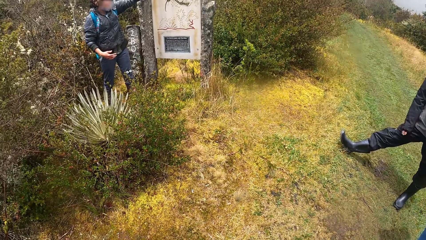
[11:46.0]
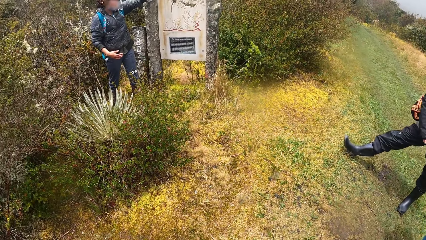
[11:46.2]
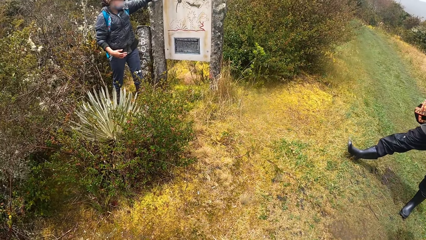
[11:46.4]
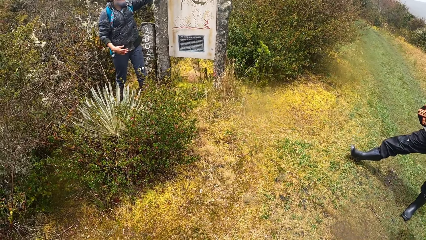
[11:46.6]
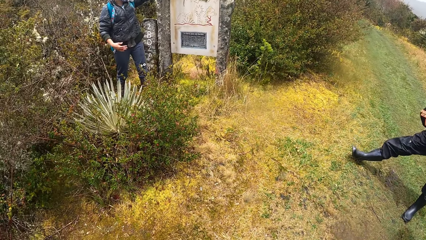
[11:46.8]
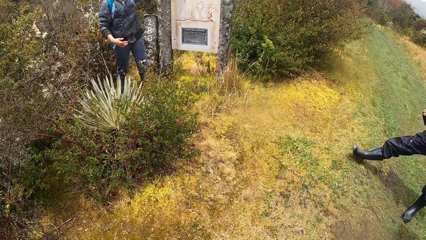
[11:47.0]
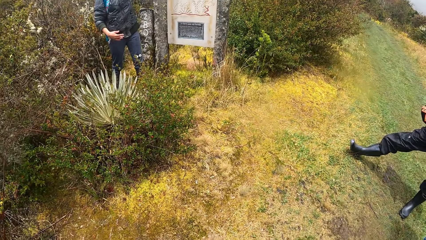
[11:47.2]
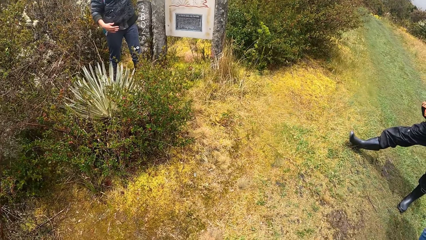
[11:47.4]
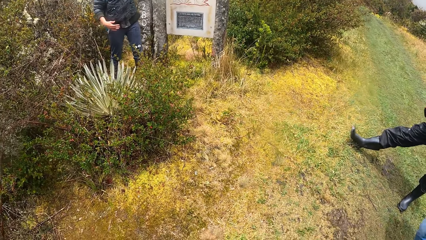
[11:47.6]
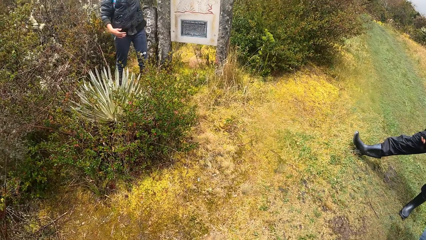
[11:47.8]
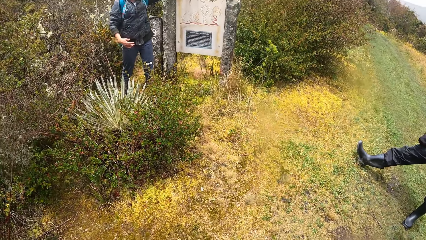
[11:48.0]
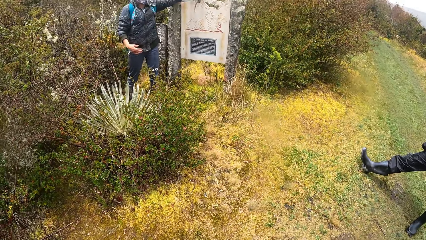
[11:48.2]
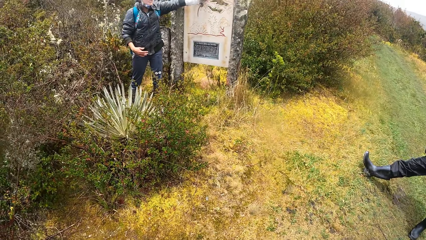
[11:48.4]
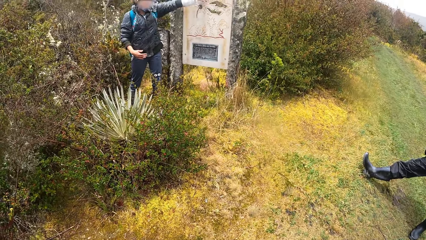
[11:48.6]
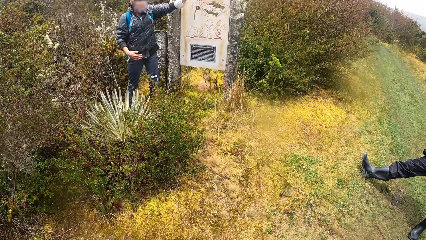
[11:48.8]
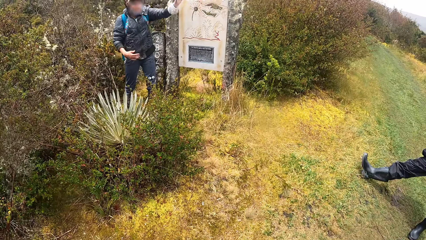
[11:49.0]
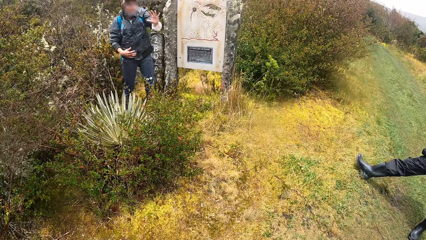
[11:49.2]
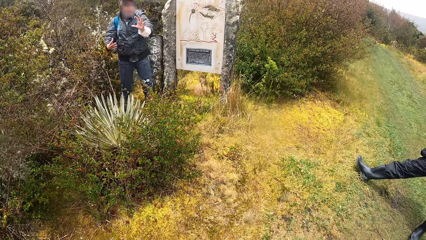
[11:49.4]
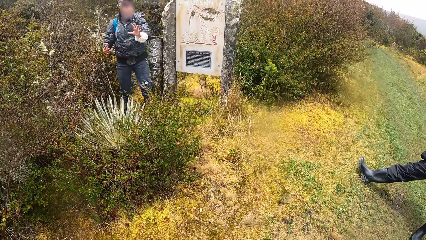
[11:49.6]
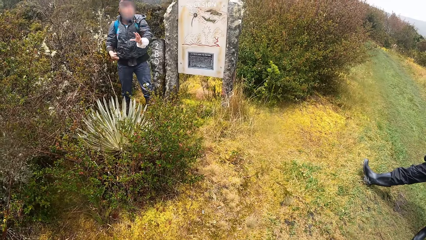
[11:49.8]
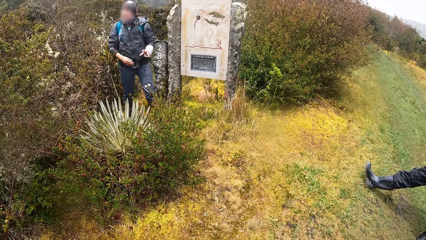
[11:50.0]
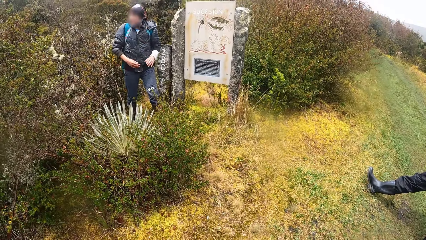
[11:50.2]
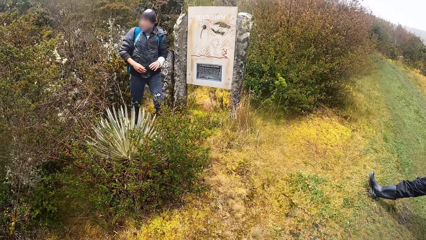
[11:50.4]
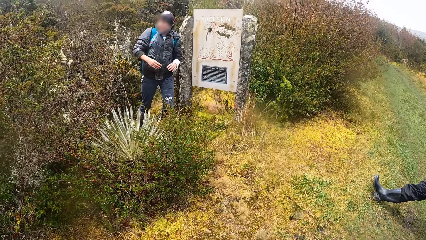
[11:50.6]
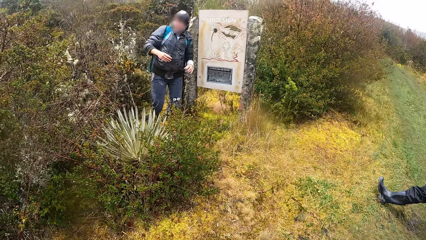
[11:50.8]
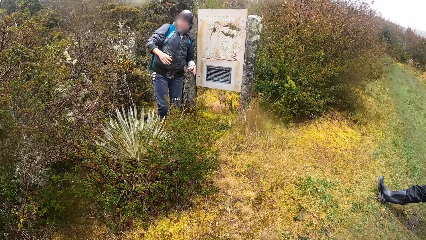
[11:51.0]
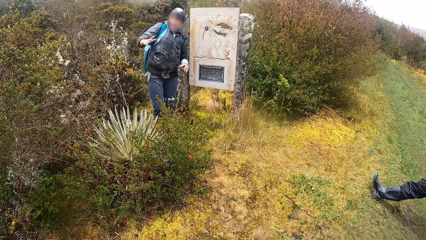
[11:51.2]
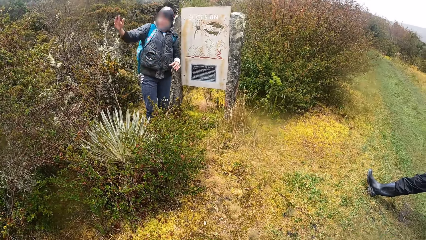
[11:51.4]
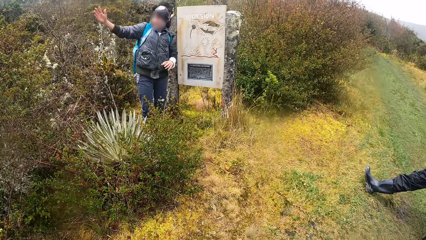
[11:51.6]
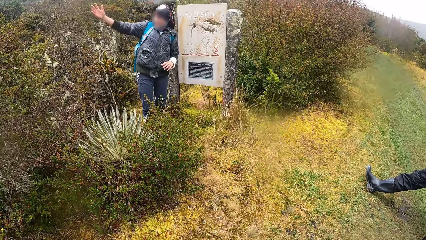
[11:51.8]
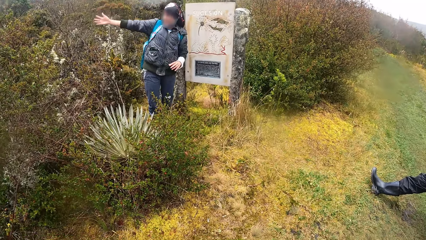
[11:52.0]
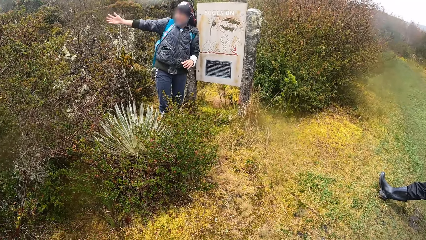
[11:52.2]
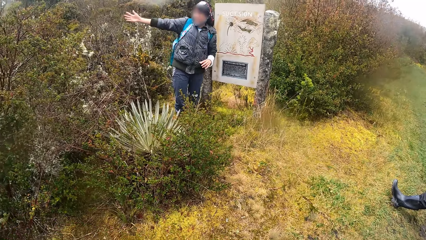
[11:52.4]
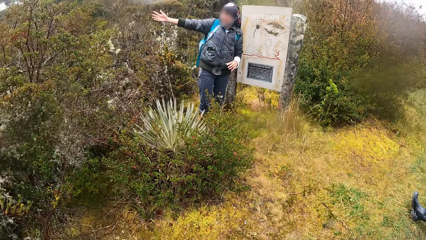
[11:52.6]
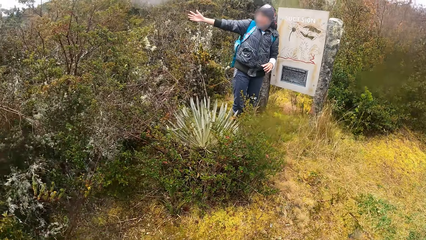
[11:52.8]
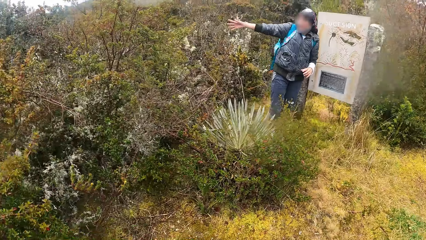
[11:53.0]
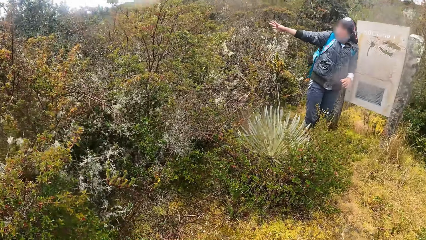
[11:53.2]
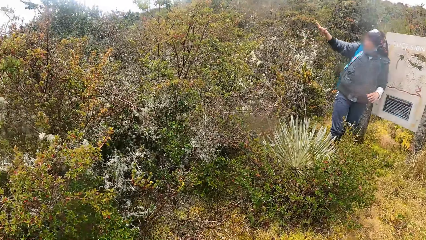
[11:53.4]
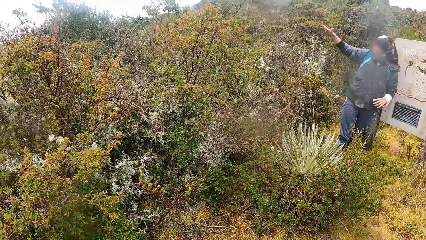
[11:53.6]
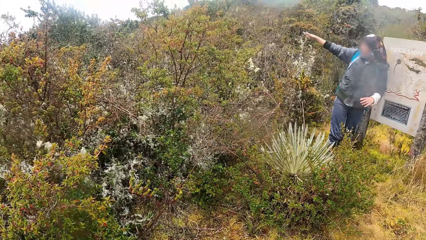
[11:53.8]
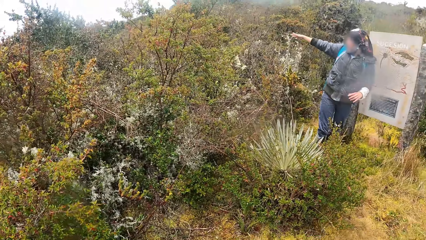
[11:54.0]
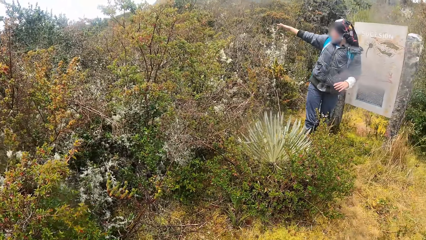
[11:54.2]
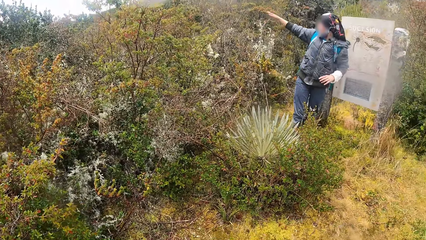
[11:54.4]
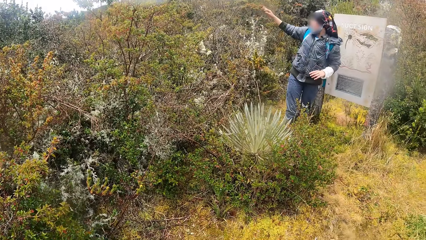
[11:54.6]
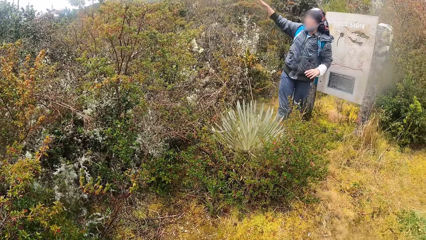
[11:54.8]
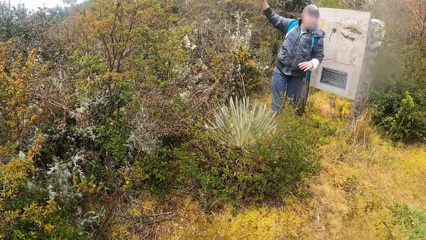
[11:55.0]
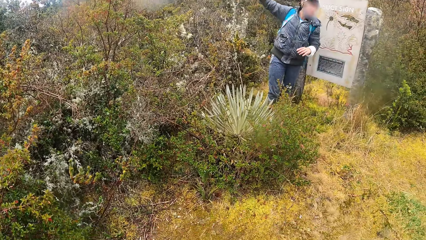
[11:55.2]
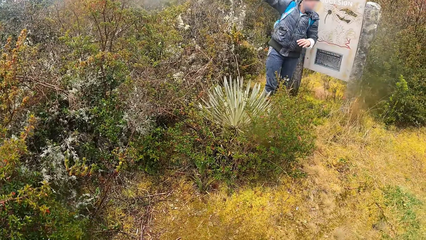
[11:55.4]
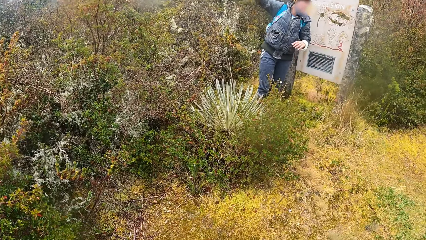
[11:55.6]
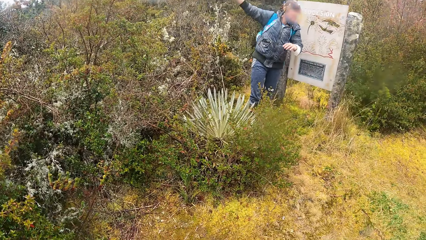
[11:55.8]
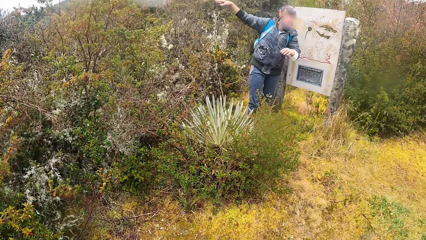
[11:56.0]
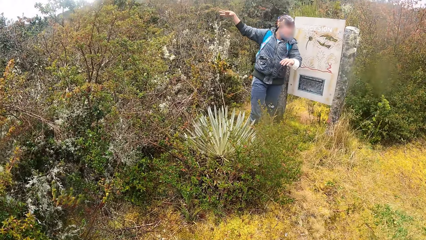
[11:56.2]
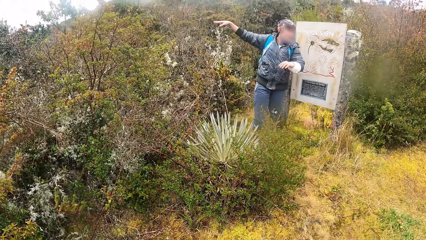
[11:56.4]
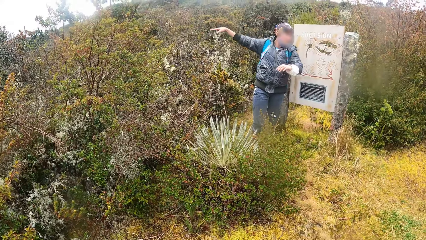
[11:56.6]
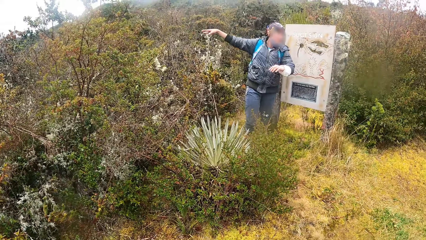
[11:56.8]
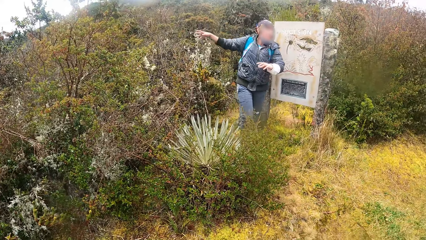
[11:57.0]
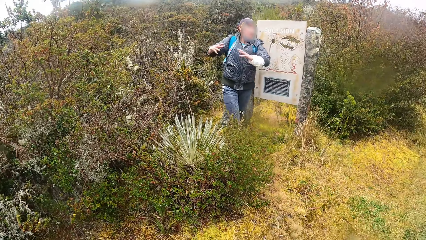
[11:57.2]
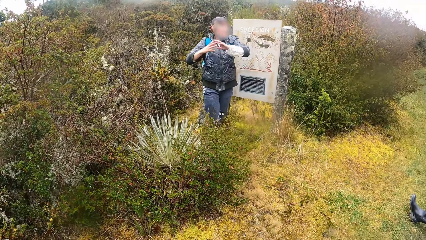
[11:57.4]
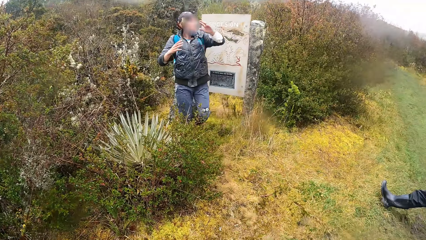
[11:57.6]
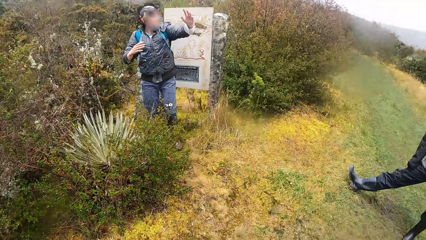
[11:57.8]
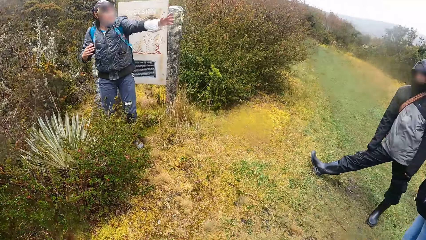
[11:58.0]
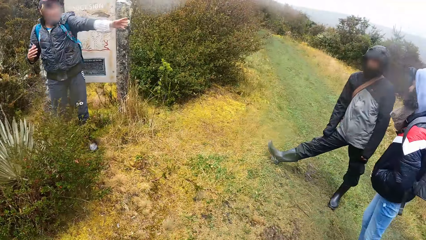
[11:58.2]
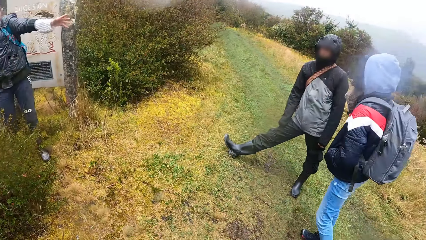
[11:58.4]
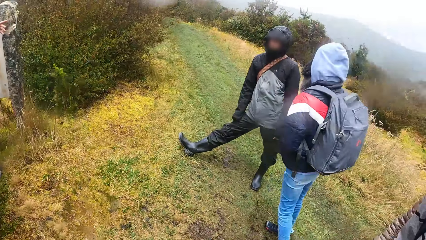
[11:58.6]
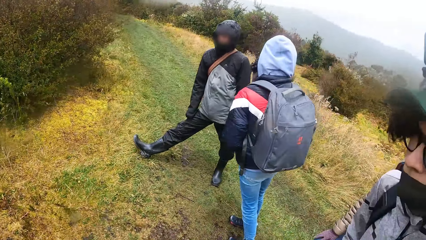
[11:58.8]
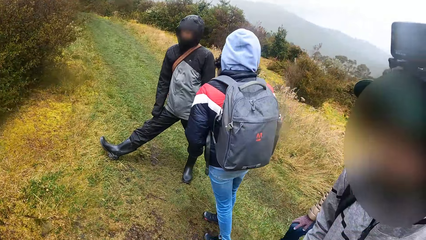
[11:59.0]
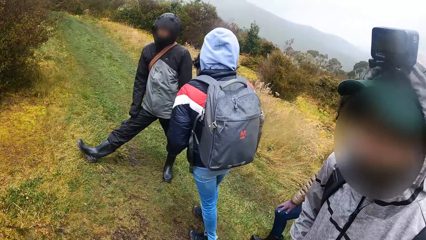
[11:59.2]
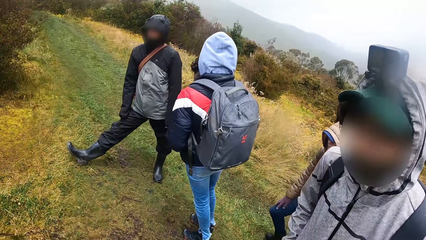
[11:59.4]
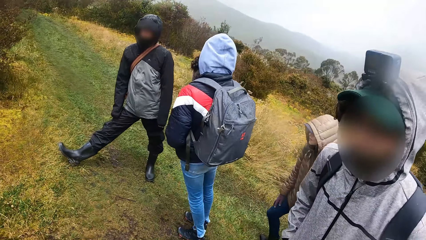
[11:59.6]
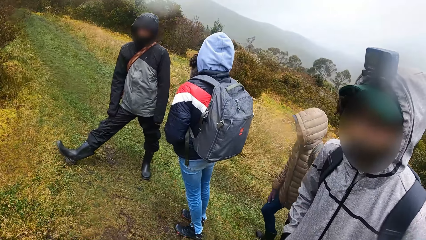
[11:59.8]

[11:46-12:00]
The camera wearer looks around.
